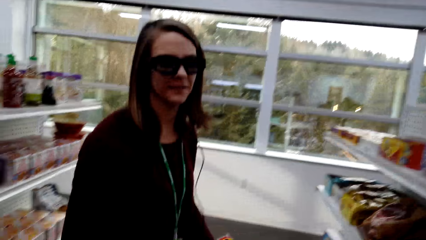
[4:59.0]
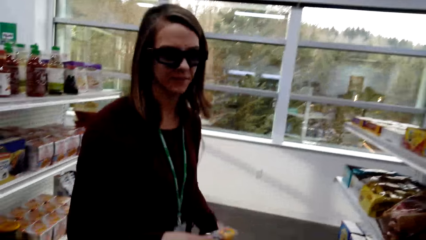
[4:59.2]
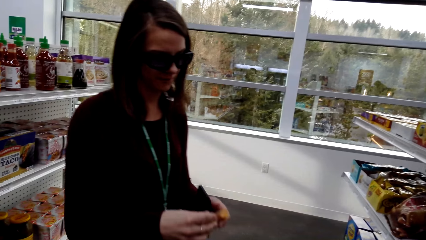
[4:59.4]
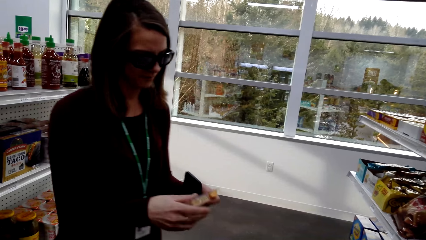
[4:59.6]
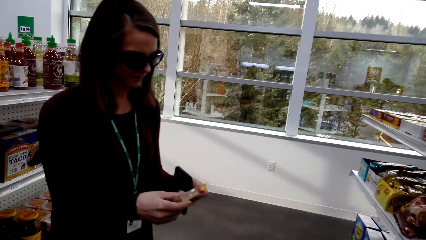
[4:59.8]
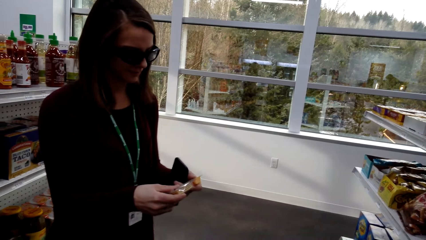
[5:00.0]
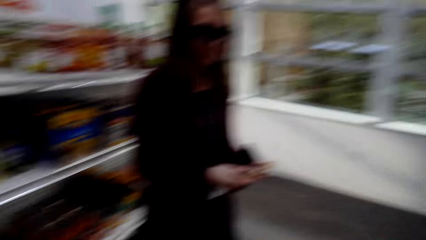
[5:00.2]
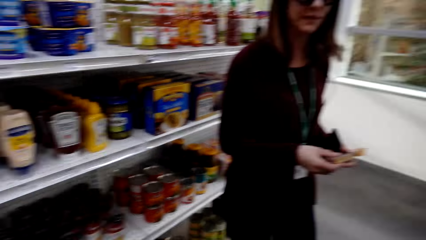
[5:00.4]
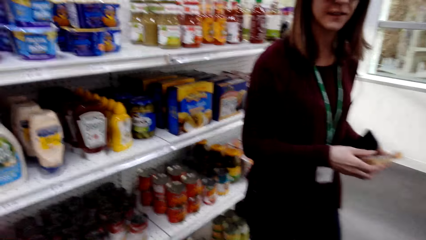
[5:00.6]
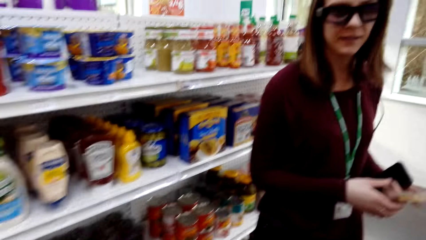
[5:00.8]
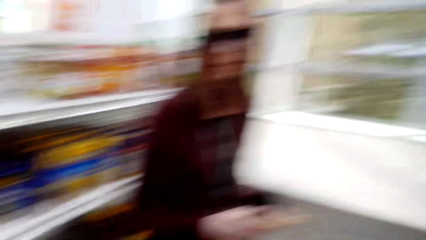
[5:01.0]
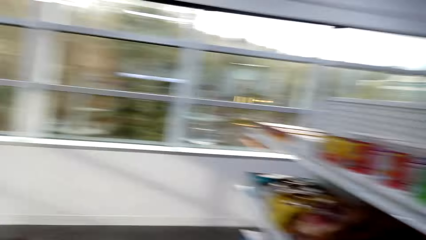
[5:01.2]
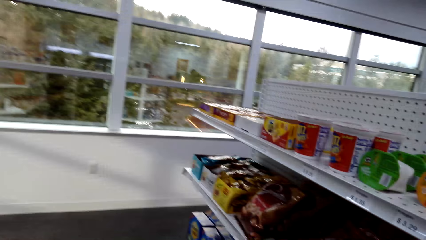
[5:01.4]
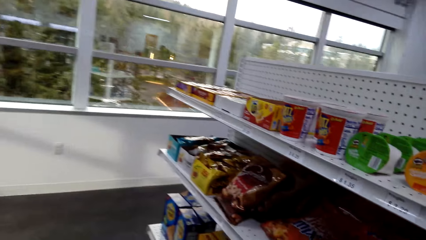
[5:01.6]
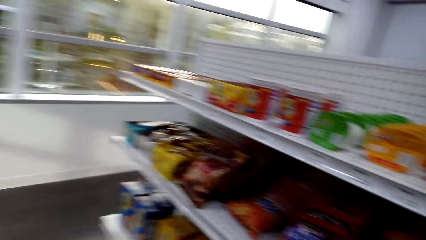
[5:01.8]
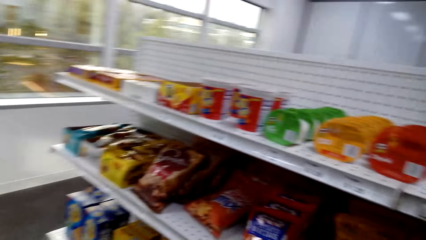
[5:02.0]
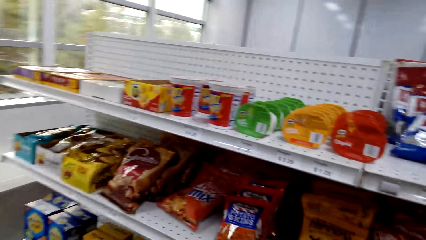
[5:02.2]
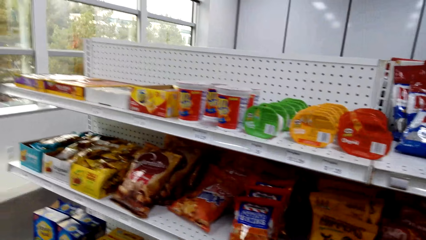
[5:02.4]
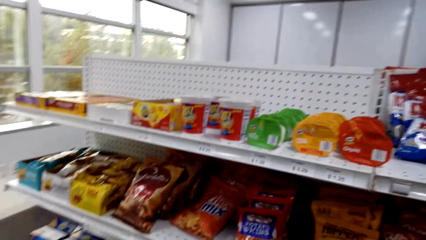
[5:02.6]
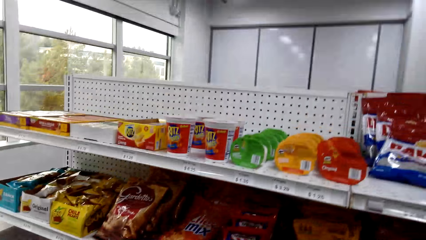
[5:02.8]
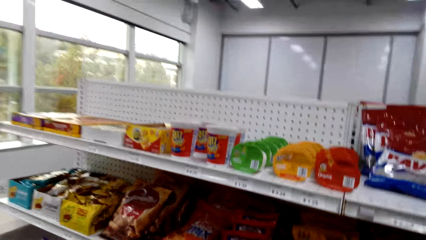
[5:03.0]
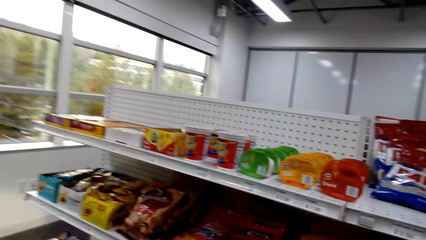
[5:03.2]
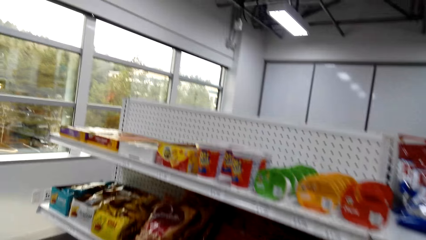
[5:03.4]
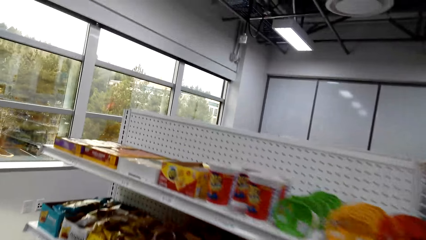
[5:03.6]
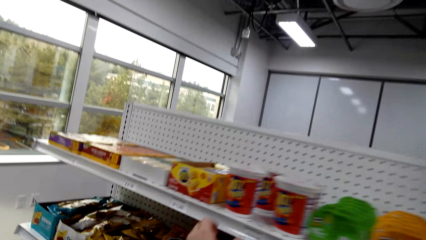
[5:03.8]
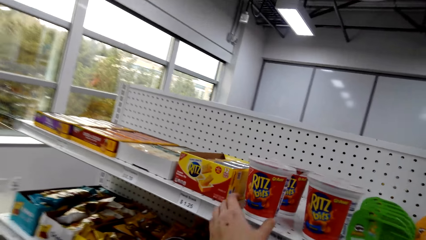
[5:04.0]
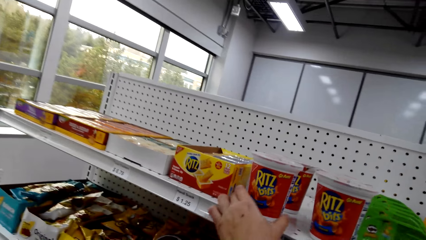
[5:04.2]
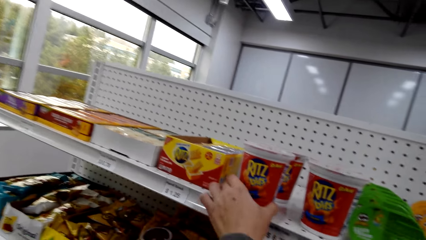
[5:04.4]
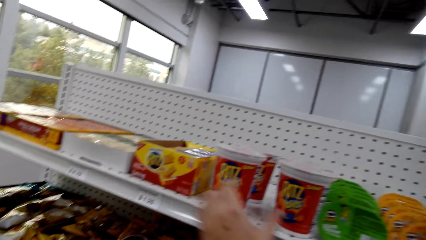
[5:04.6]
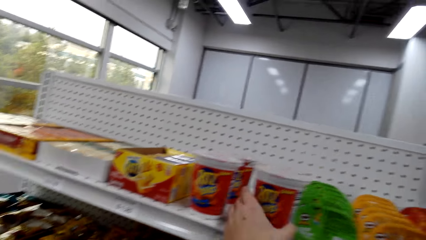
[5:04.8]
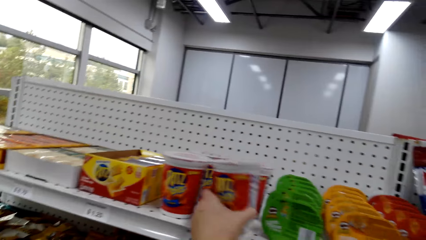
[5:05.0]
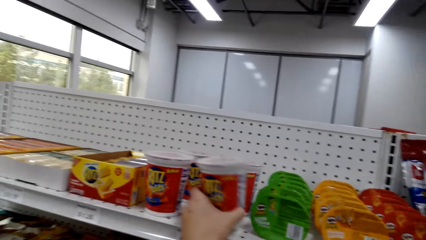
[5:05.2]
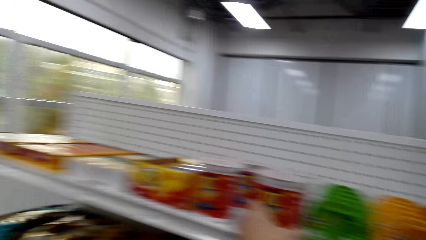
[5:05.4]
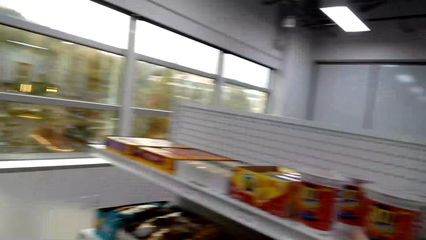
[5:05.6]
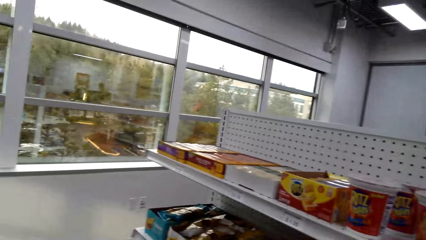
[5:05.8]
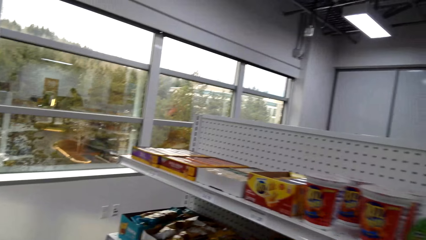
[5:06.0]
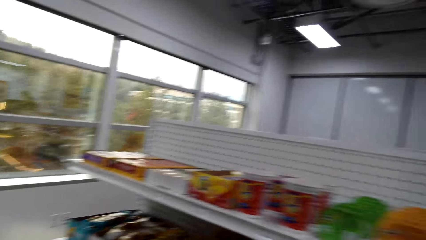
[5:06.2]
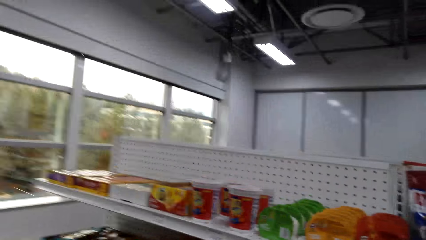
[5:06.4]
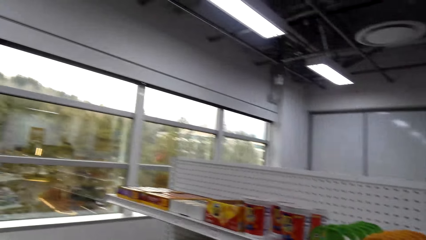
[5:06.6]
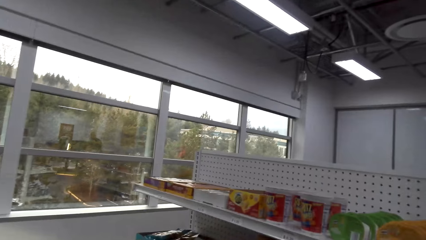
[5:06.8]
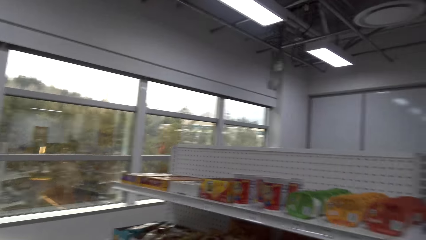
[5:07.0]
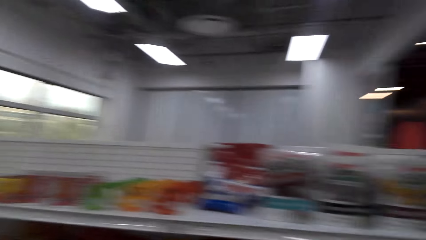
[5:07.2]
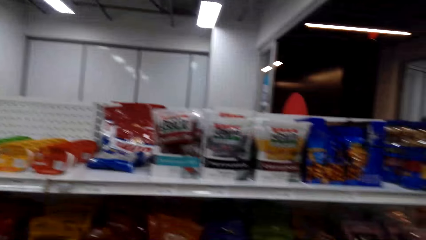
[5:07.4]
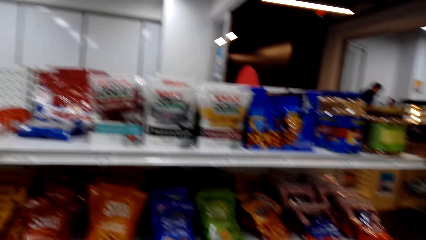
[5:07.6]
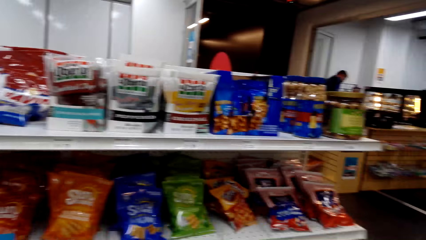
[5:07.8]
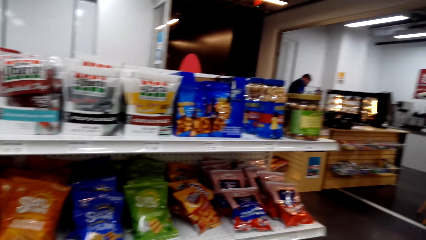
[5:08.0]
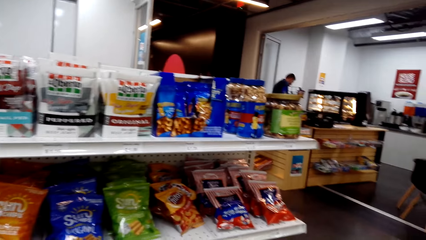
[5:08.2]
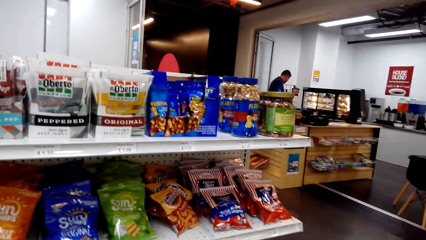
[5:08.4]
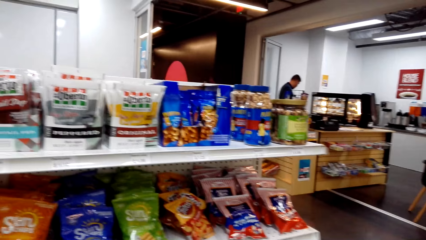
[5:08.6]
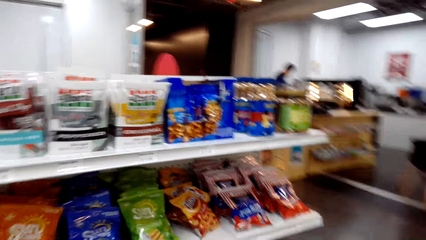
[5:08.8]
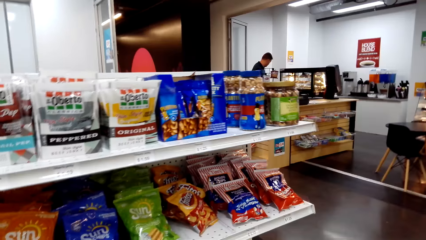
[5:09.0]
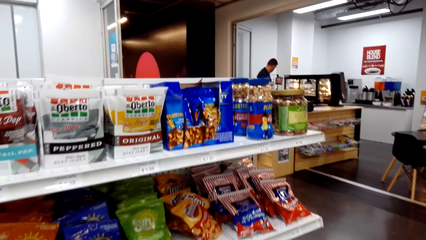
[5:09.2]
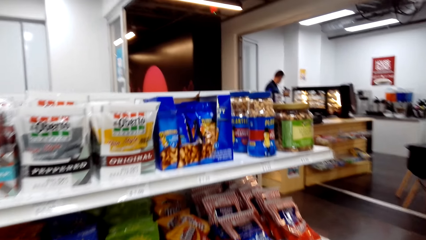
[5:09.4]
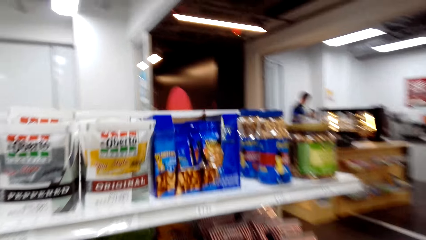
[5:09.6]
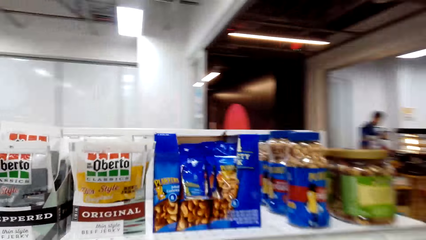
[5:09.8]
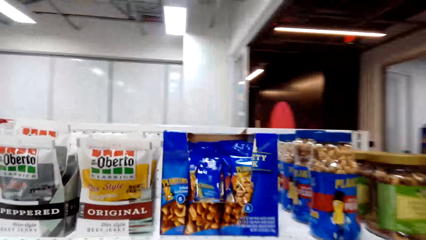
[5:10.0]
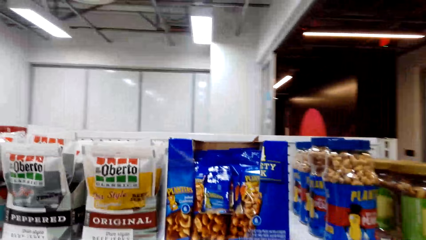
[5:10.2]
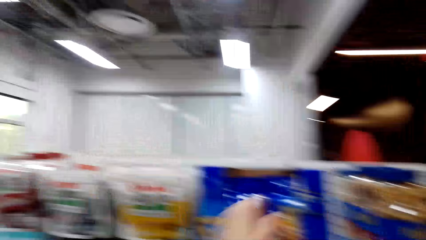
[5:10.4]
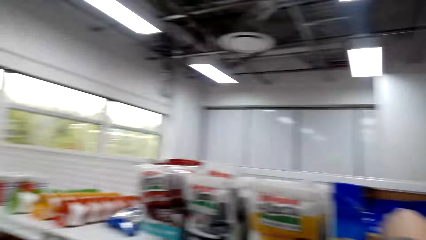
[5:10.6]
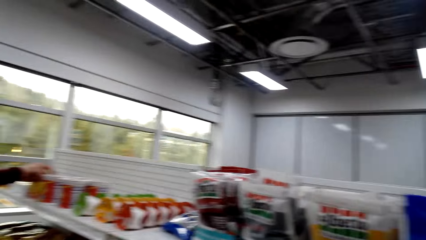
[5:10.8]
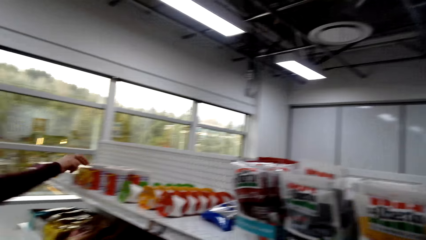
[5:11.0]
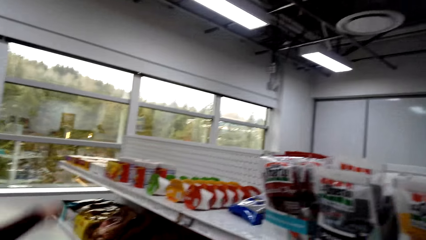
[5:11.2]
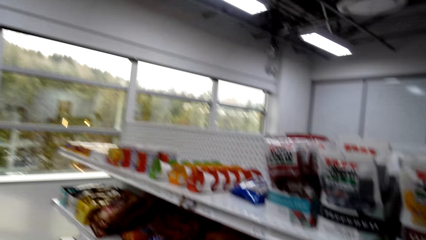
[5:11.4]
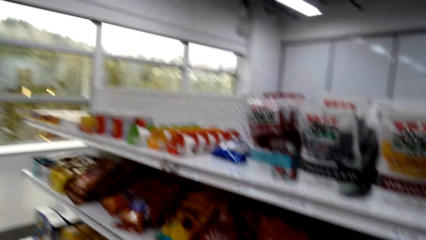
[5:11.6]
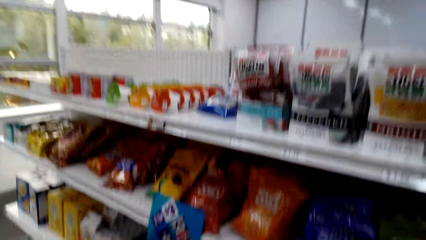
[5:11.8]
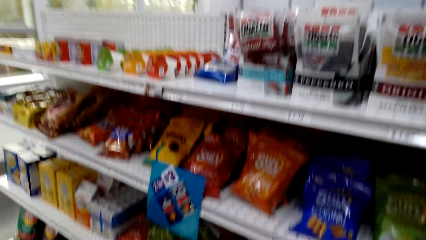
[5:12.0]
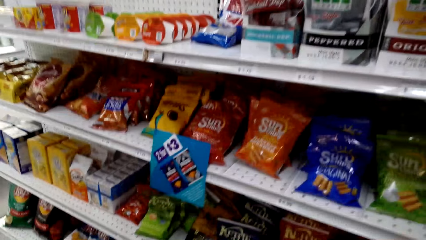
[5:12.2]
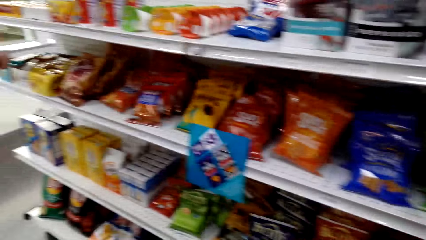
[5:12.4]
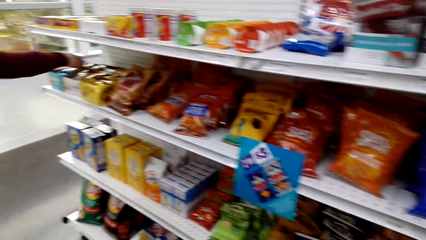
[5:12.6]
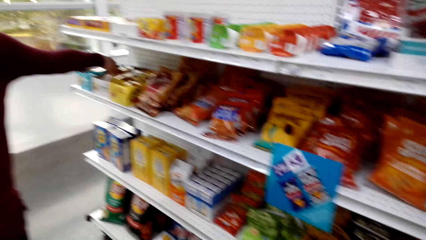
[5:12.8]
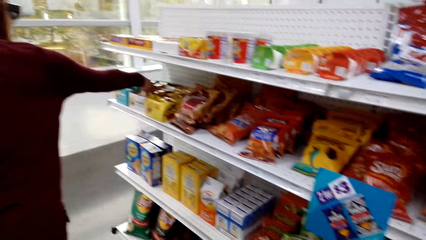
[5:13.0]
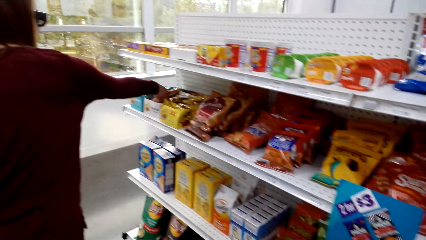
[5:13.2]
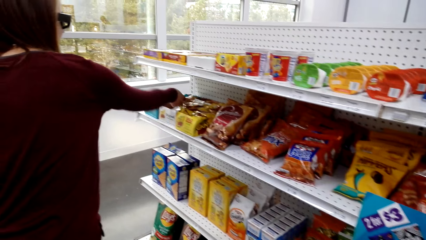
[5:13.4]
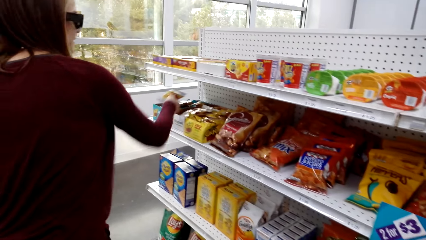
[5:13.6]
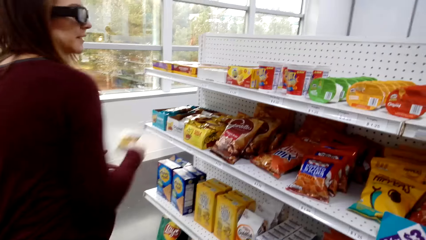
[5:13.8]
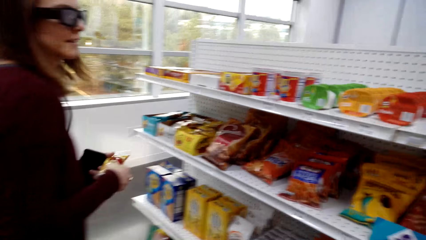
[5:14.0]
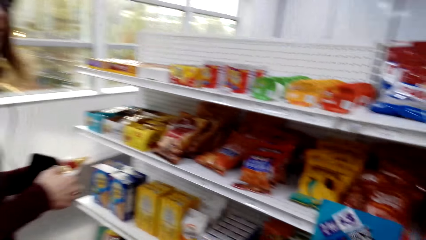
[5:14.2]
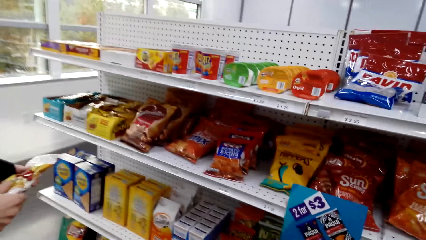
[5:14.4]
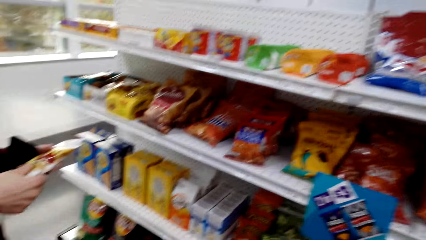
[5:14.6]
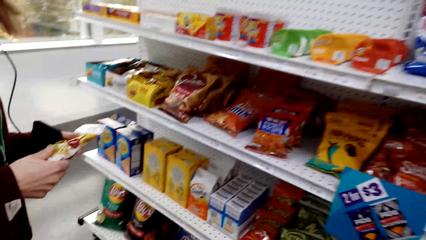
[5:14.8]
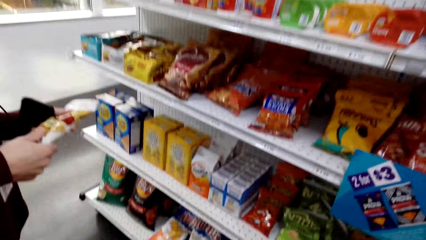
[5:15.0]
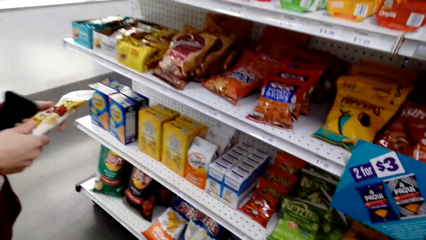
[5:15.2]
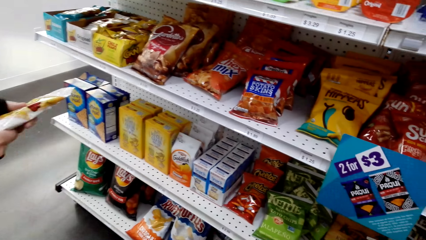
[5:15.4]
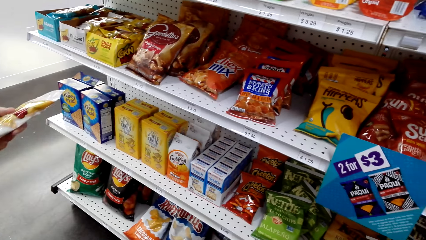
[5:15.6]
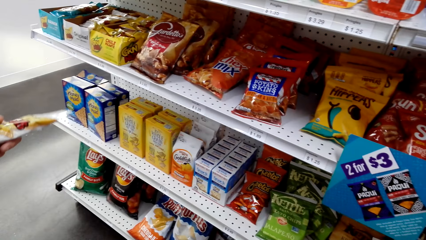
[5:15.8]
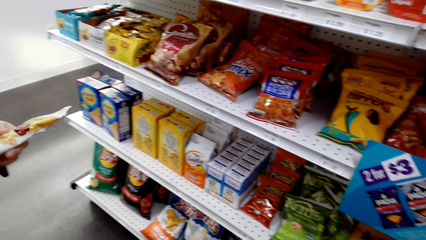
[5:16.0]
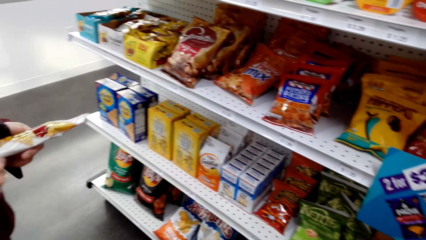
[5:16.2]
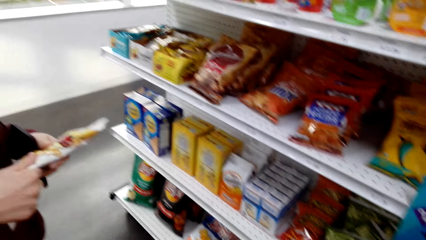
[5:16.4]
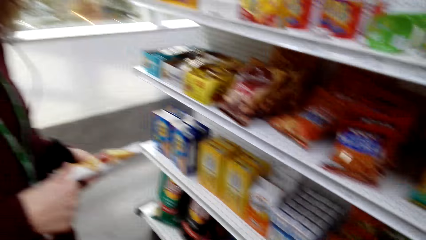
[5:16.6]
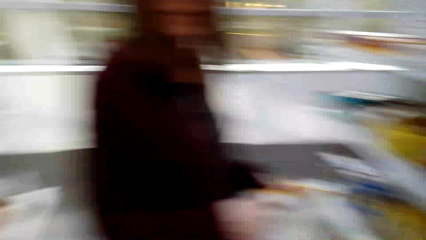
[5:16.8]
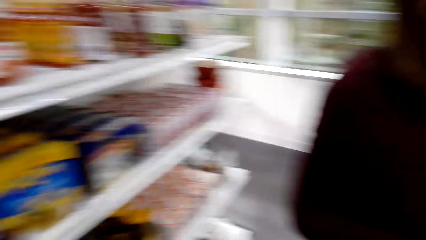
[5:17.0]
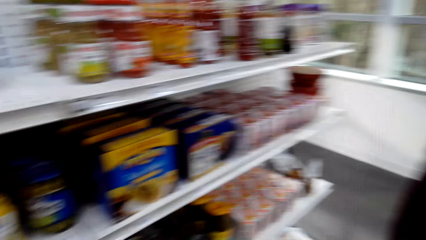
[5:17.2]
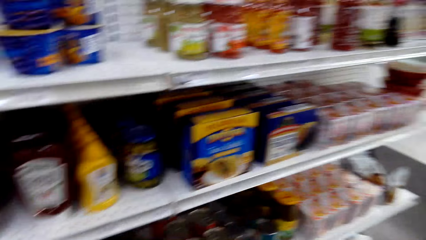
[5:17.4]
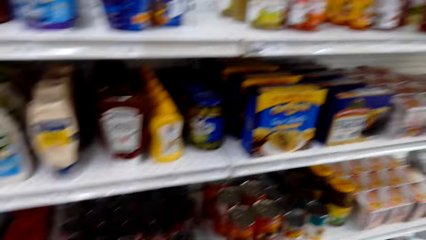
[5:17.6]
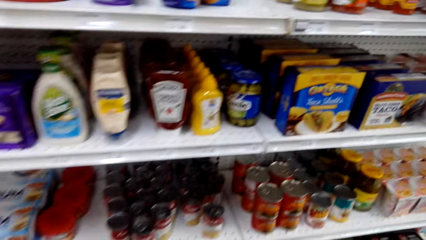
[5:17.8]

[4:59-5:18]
The camera wearer picks the cheese. A woman picks a snack from the shelf.
